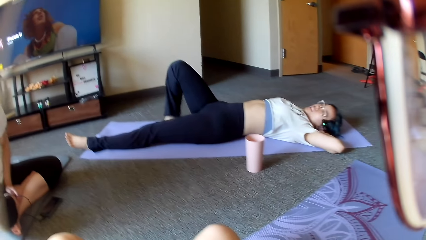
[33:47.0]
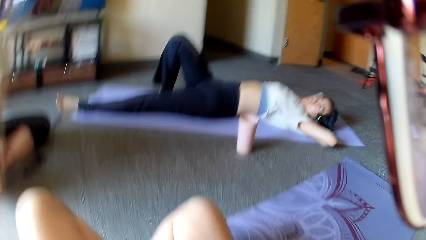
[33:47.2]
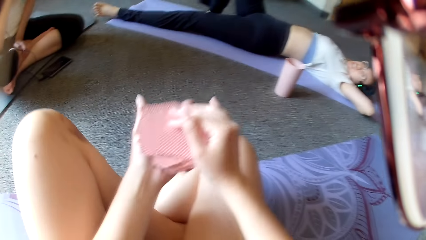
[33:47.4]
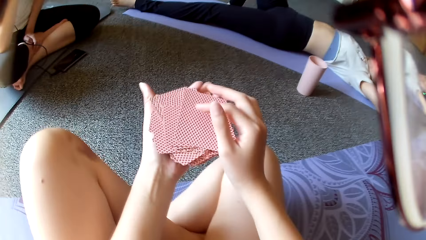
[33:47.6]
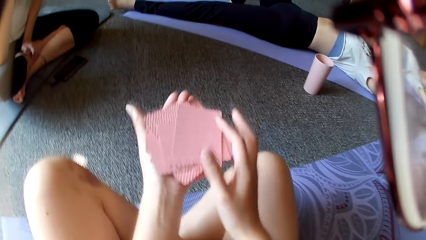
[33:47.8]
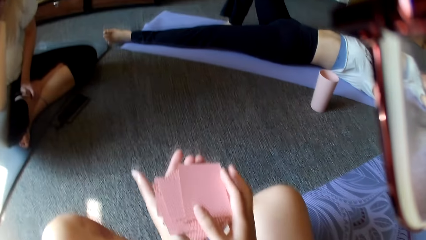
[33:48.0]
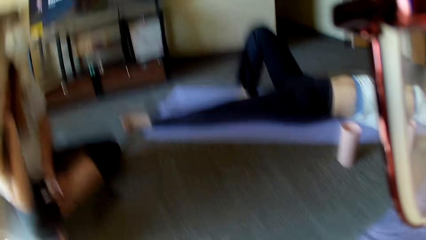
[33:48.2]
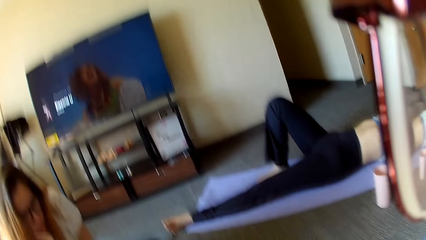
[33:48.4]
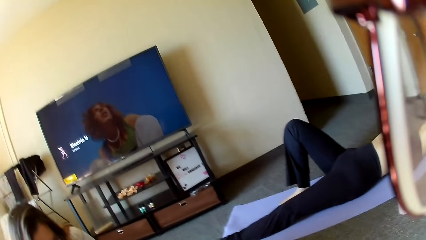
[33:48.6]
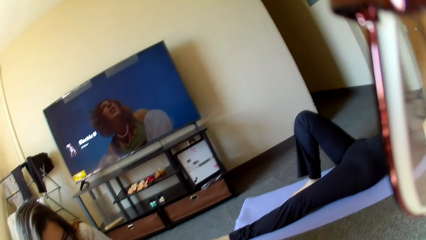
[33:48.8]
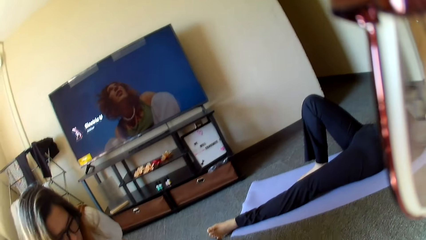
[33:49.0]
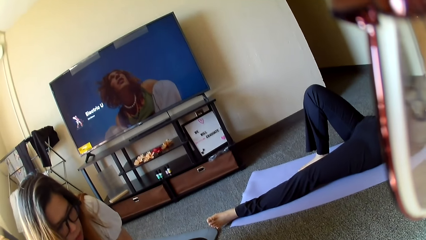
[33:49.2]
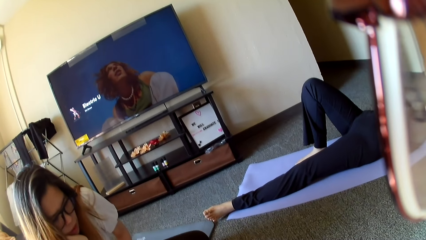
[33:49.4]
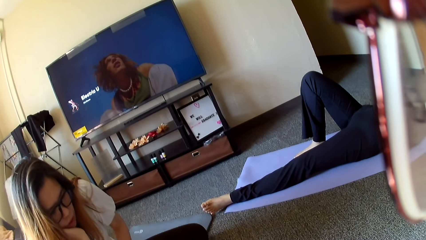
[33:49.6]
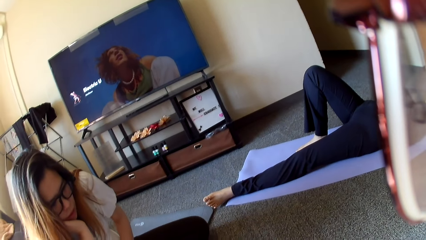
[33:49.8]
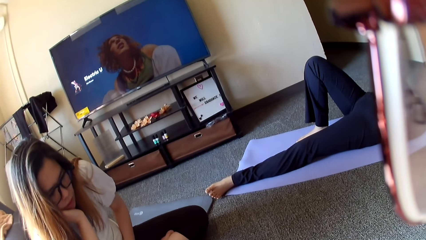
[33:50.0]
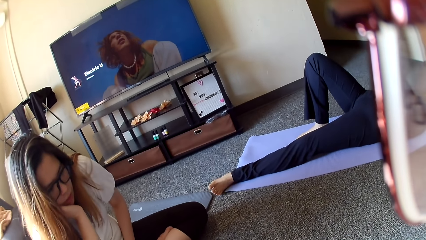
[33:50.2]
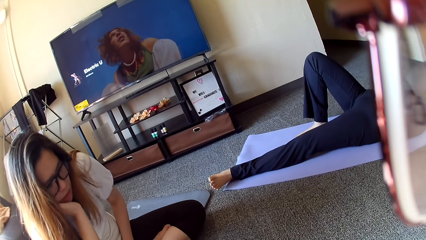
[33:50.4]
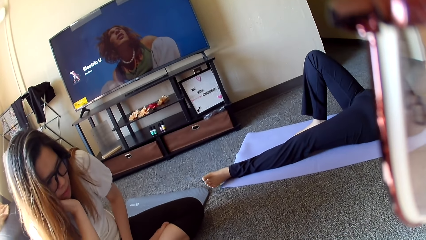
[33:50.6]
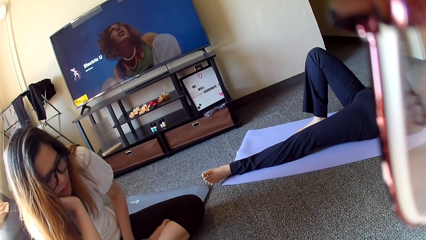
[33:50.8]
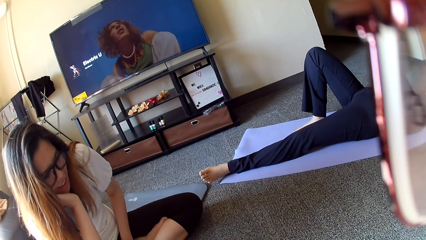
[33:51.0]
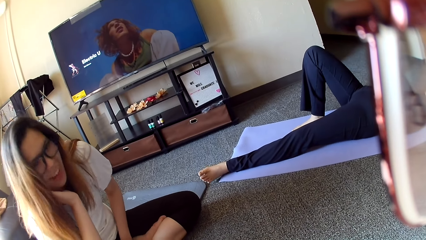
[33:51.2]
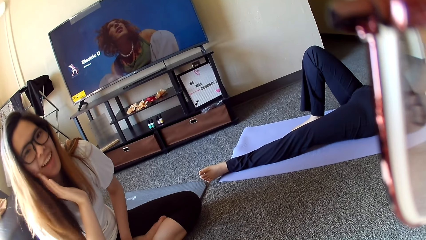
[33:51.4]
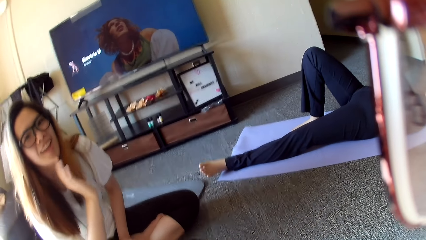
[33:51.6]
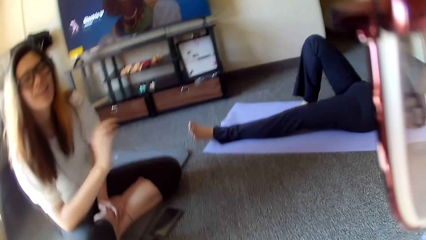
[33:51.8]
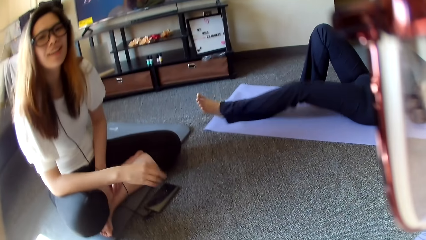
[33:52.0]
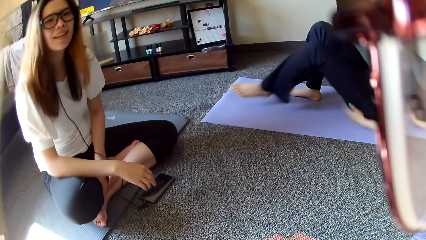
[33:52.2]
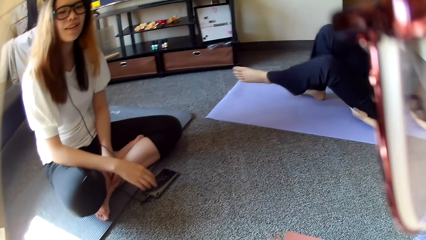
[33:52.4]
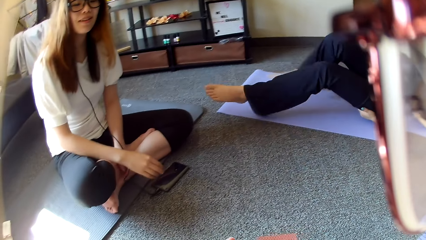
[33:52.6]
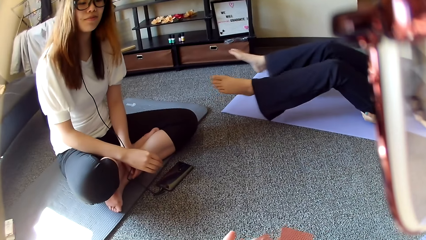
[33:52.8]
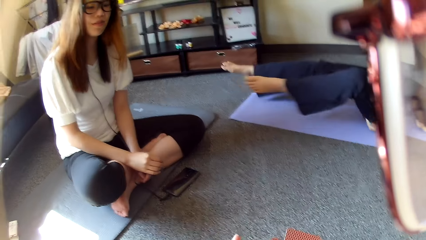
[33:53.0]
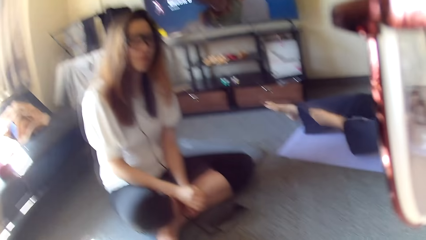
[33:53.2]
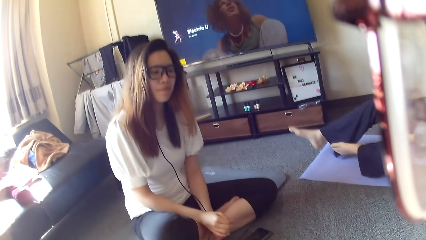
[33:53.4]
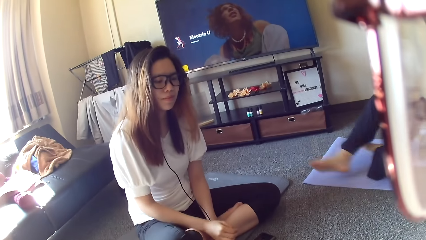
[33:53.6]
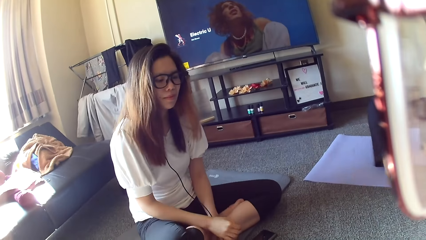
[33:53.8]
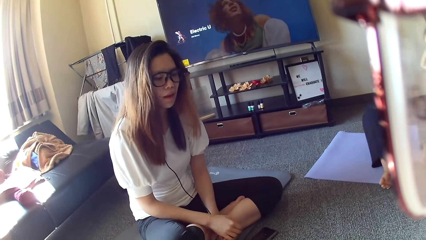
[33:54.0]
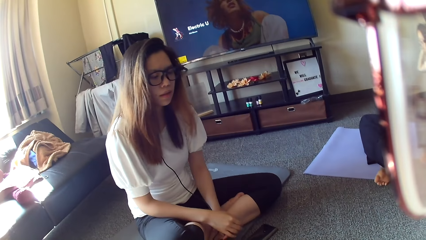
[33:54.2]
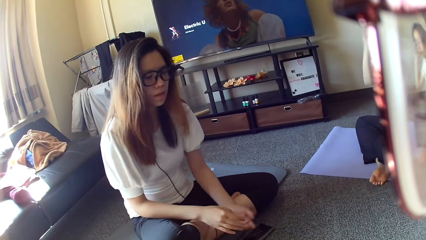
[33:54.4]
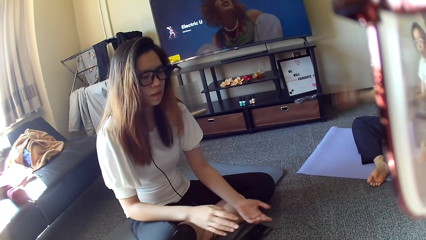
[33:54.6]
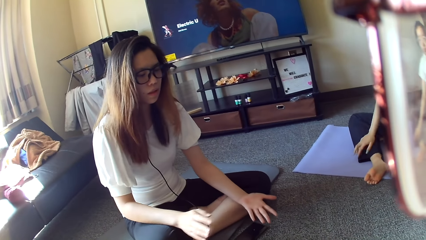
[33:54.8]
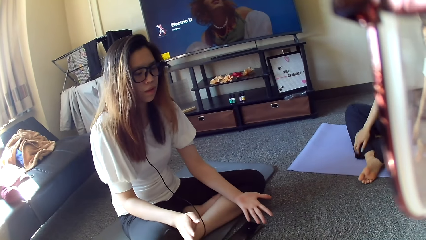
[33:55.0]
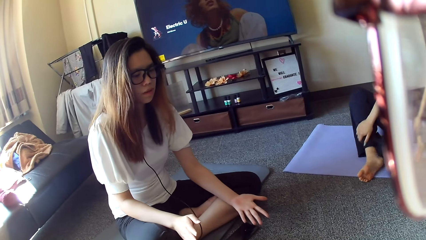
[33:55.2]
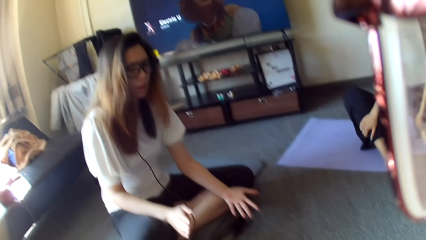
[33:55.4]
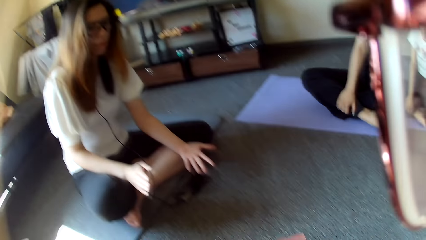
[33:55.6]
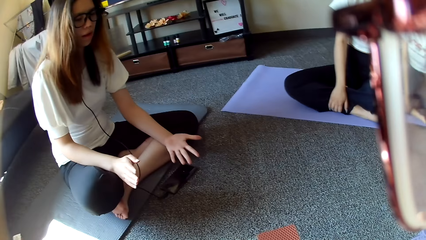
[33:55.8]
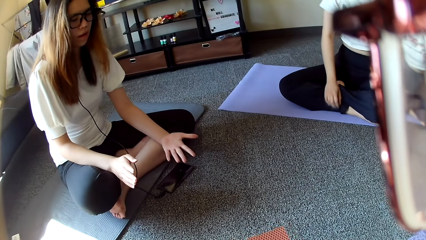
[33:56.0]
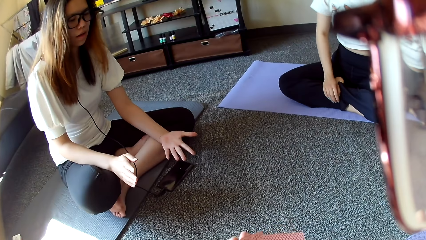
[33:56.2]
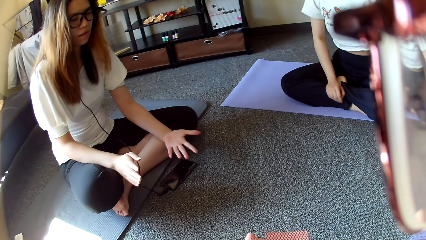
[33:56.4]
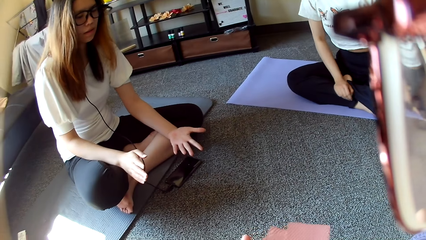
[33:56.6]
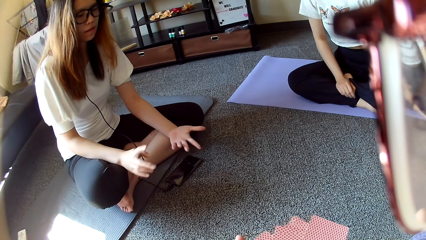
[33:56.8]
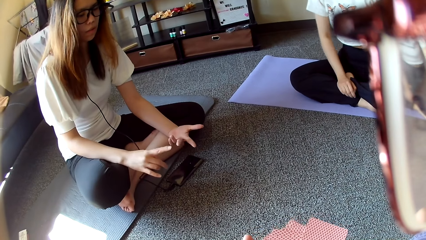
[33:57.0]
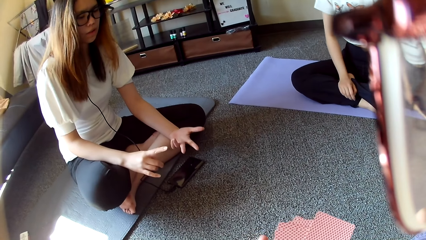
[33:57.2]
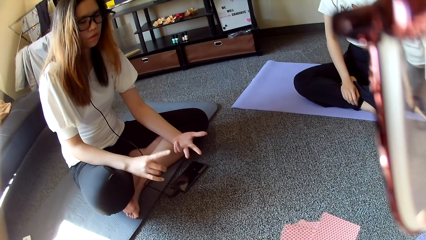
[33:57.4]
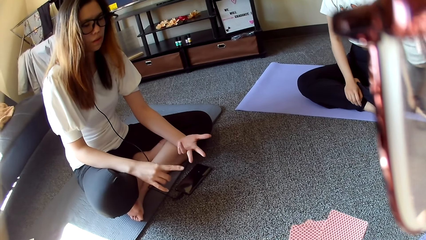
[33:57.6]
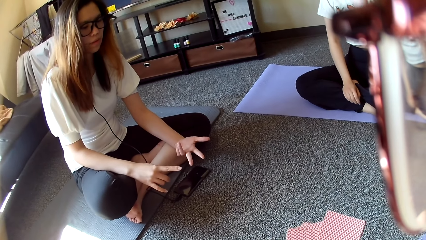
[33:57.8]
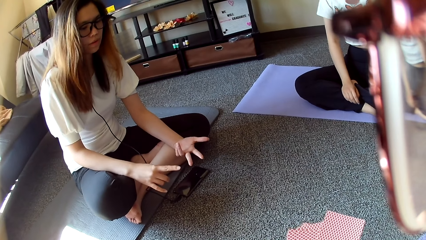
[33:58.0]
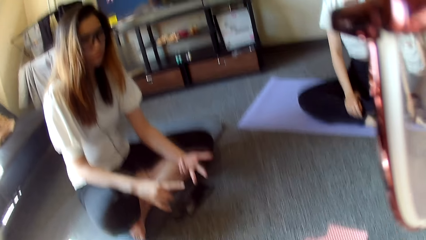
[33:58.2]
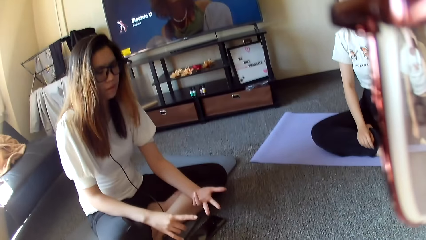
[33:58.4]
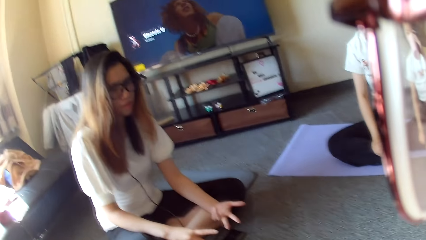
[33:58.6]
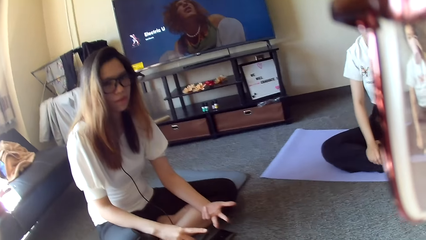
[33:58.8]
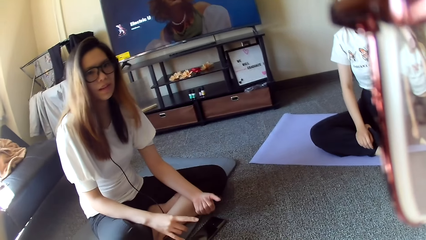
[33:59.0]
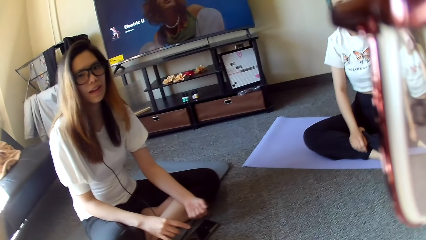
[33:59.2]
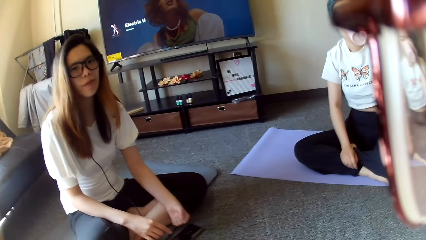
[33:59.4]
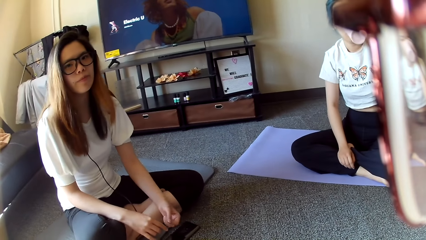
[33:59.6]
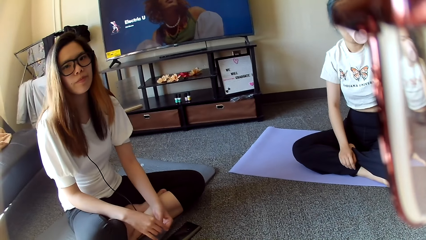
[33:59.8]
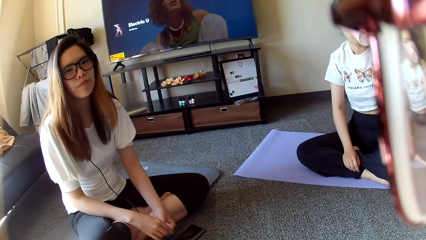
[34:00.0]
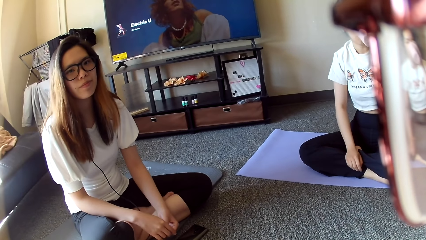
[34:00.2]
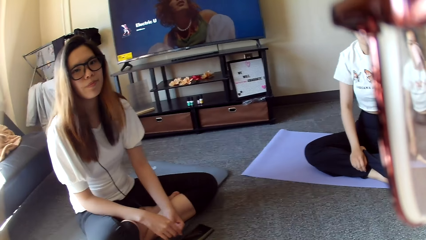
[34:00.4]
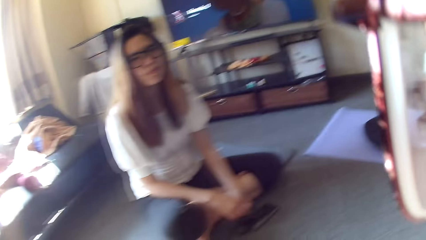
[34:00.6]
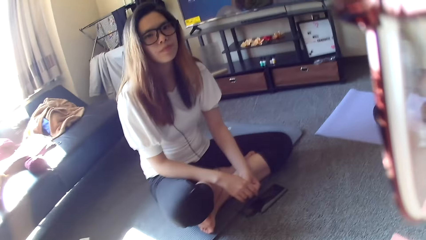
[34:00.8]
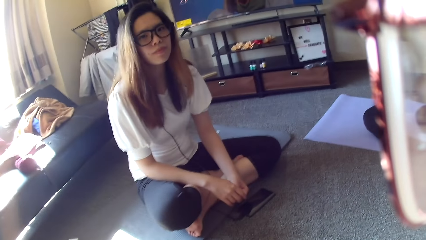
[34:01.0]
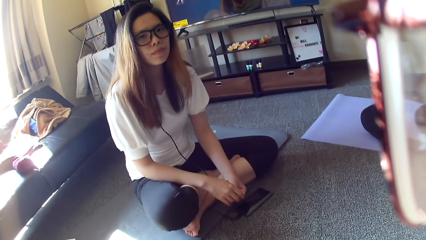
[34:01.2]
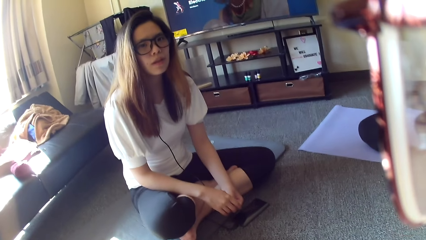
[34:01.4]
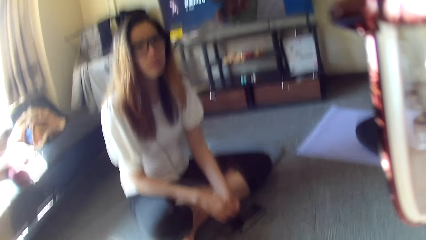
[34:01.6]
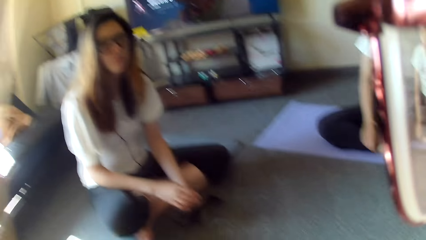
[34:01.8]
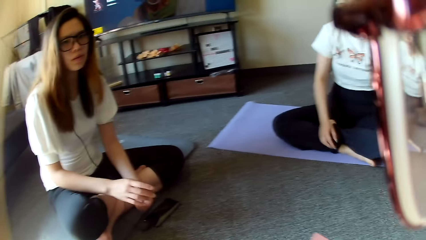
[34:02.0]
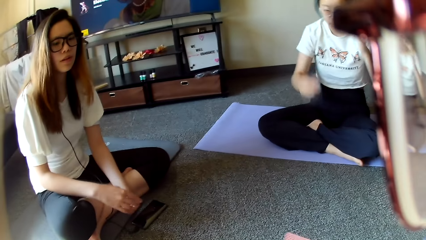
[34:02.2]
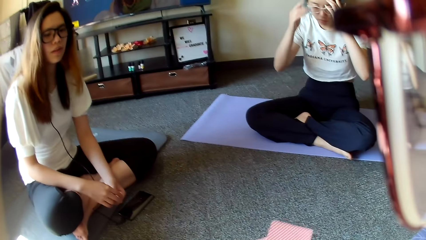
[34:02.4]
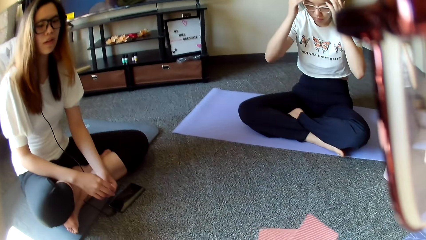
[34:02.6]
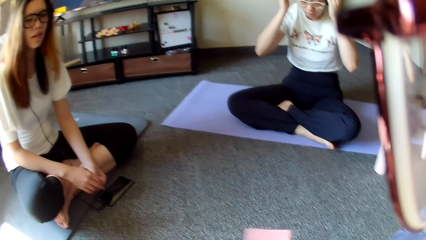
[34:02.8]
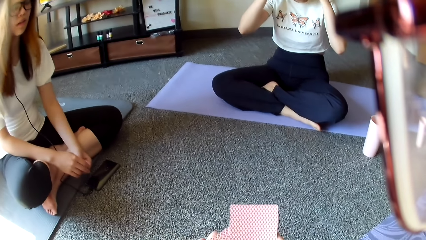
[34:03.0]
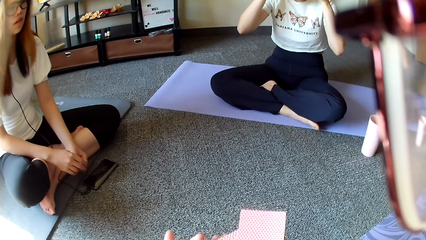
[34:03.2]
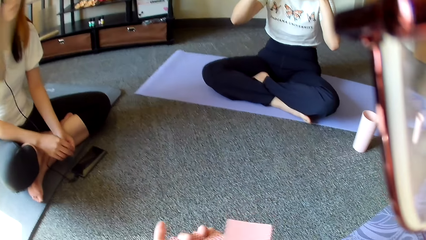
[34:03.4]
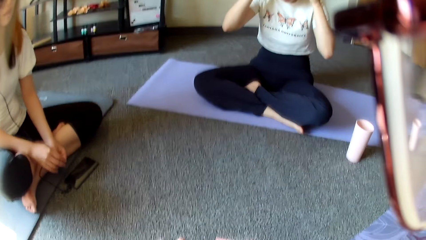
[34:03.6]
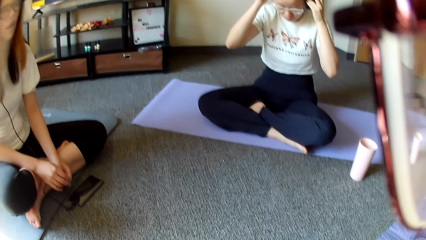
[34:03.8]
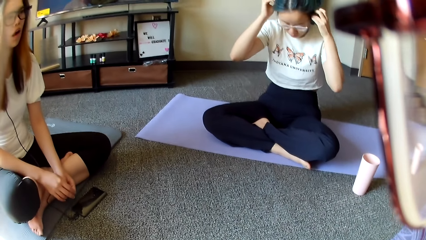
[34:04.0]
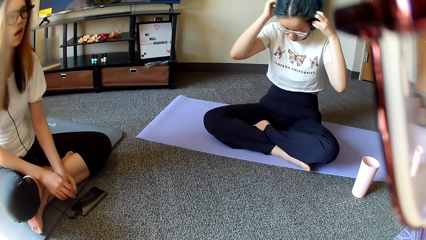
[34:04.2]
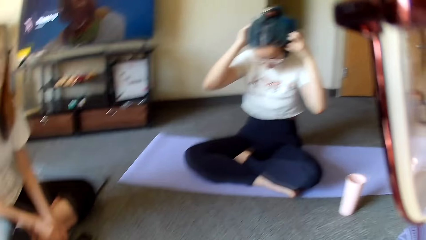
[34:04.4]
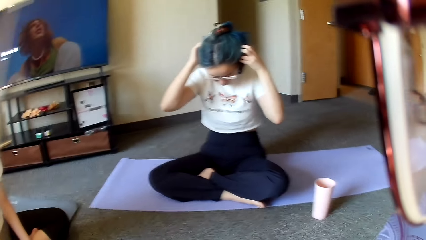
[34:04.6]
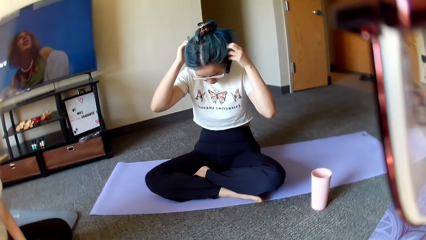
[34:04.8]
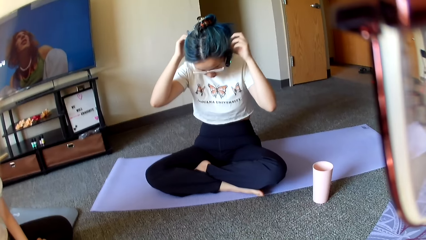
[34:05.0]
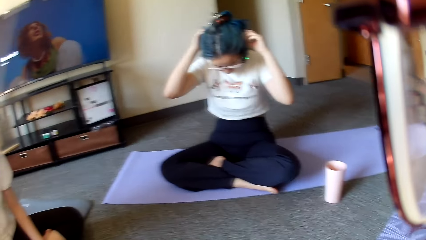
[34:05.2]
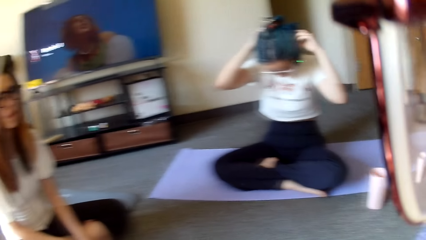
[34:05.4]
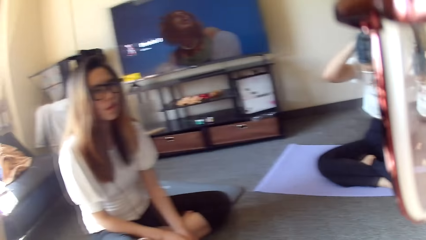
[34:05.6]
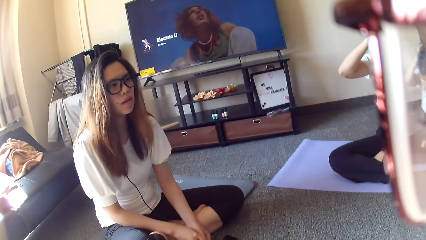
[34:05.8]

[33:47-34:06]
A woman picks up the cell phone. Another woman moves the leg. The camera wearer holds the poker cards. They shuffle the cards. The other woman sits upright on the mat. The first woman counts the fingers. The first woman swings the hand. A person touches the head. The other woman adjusts the hair. The camera wearer adjusts the headphone.
